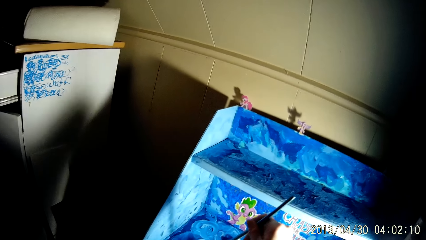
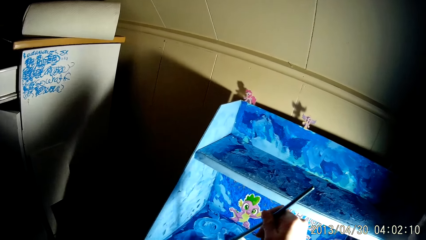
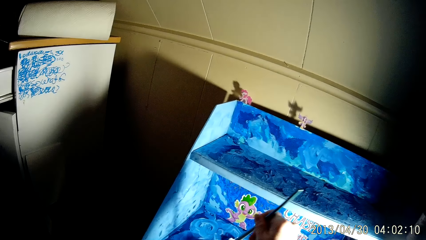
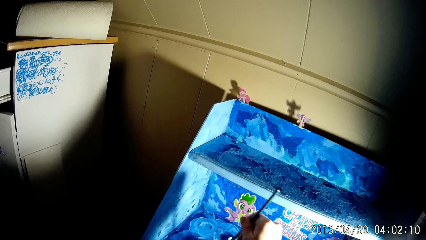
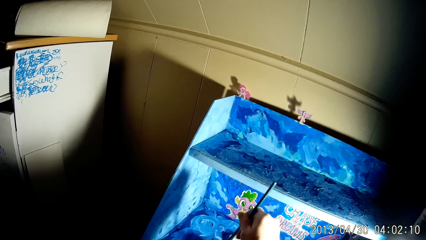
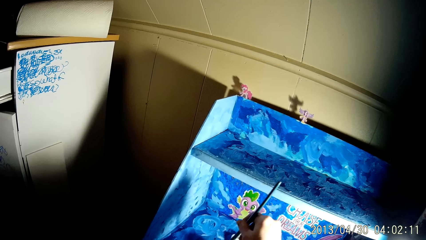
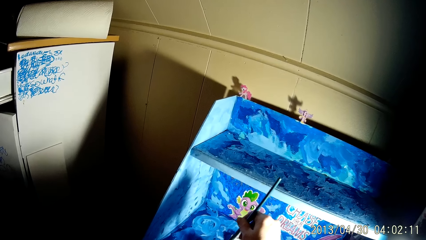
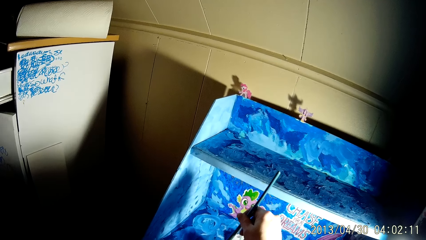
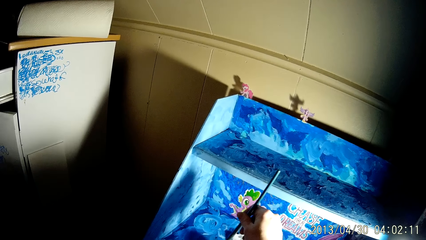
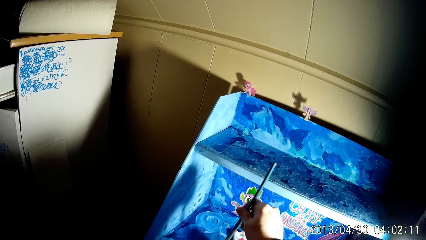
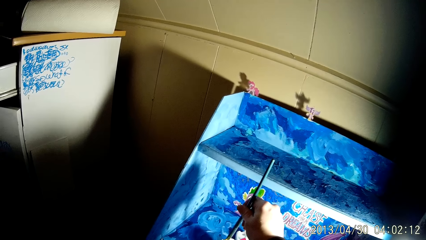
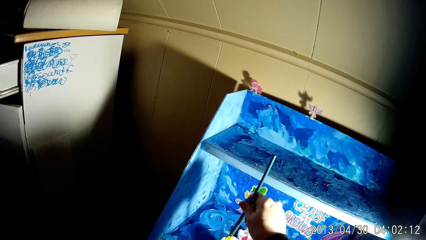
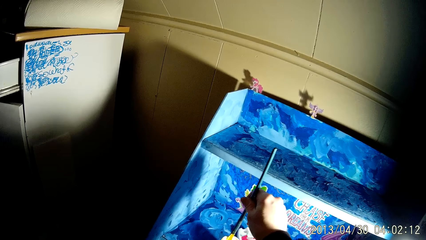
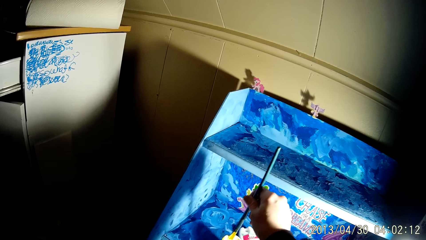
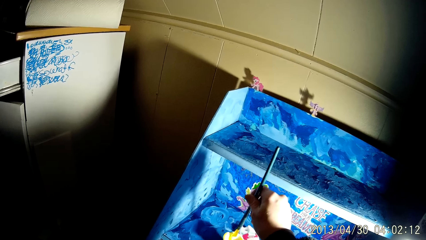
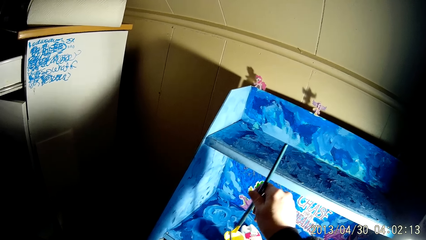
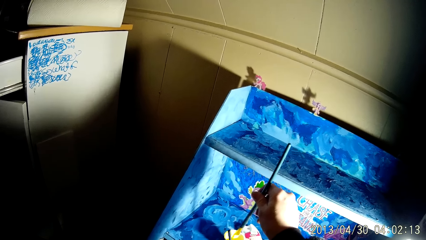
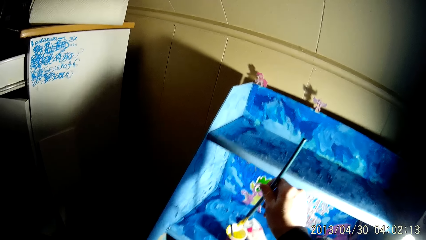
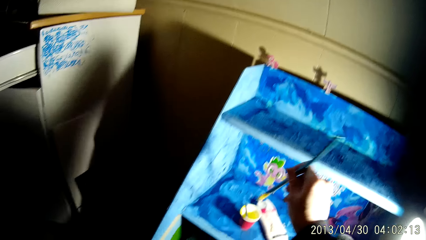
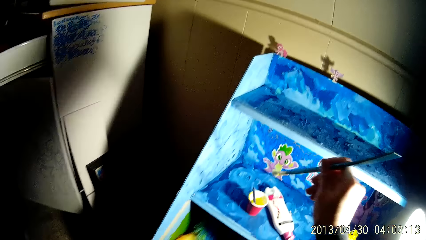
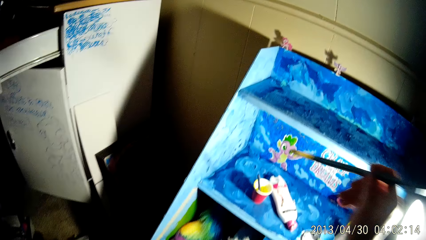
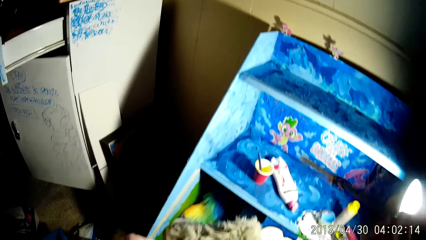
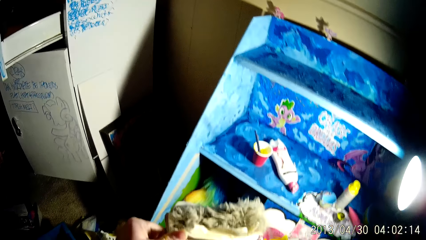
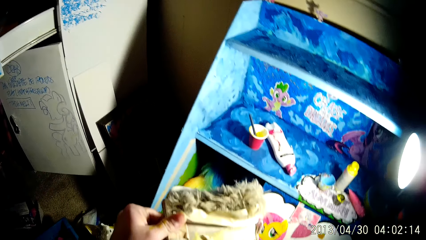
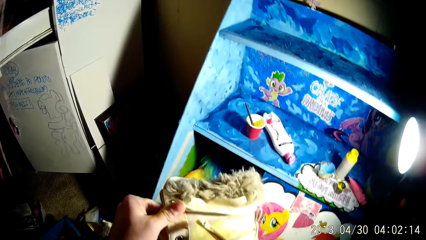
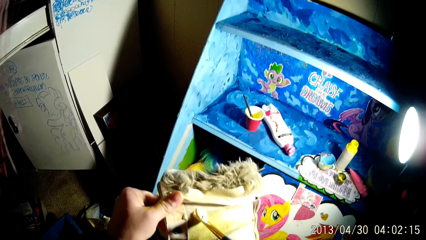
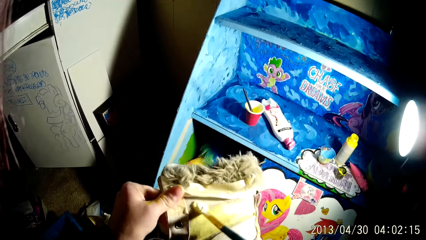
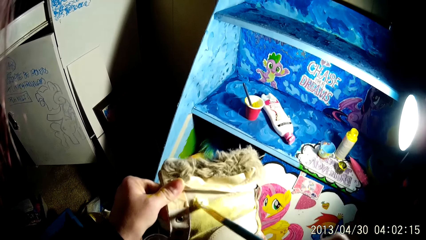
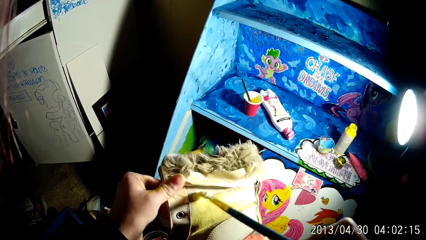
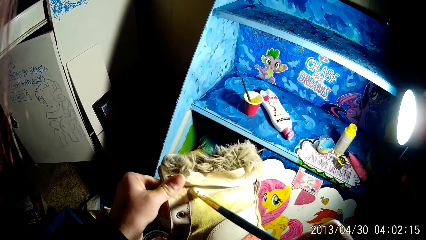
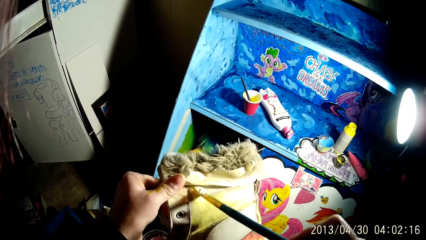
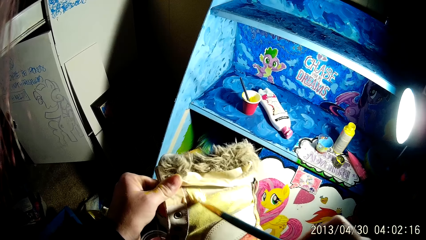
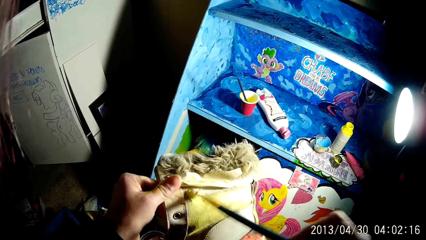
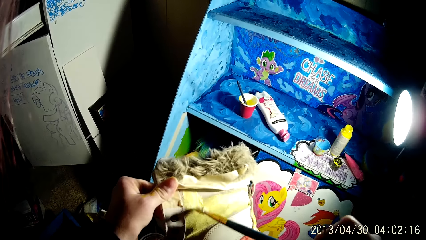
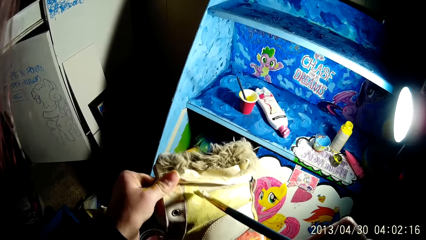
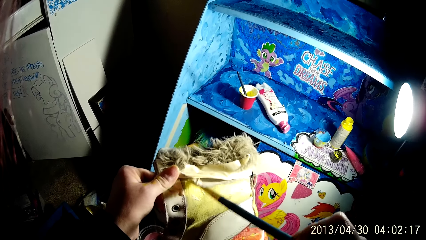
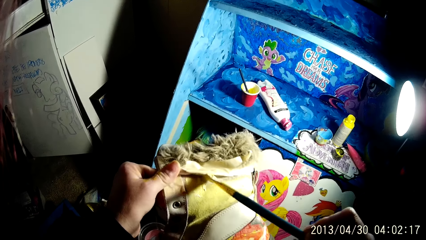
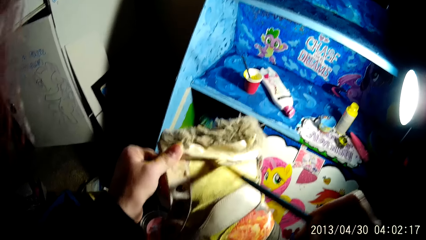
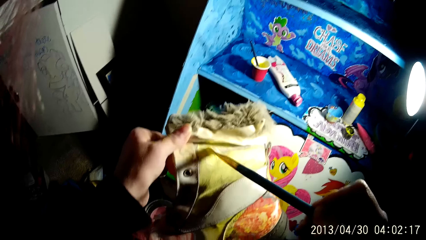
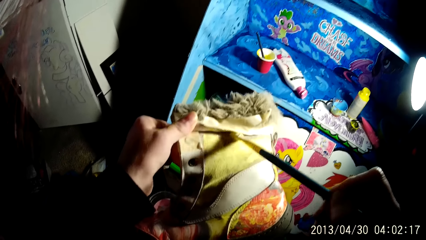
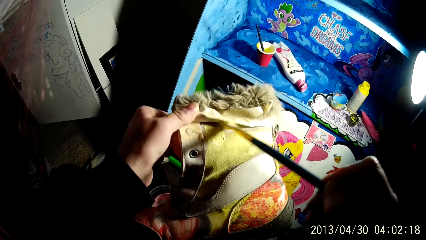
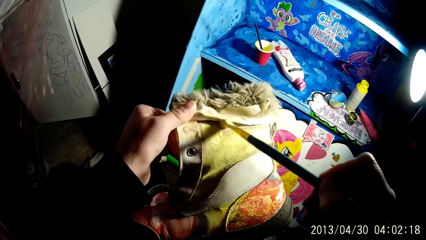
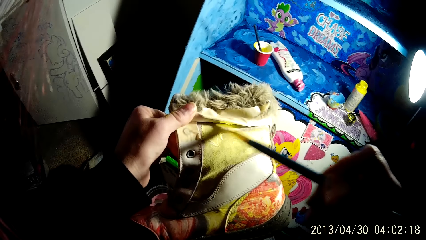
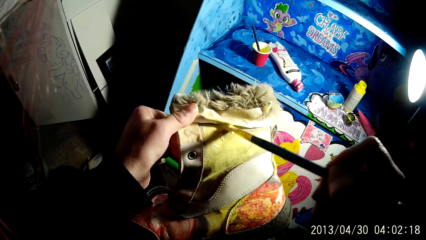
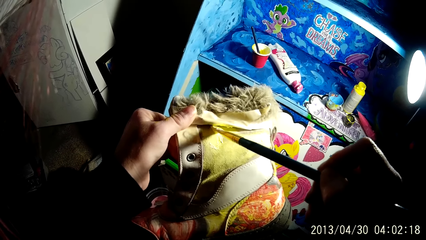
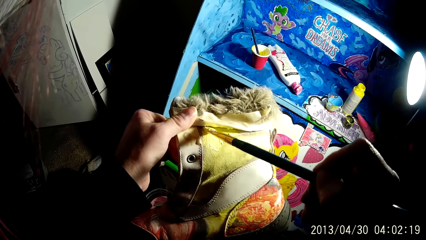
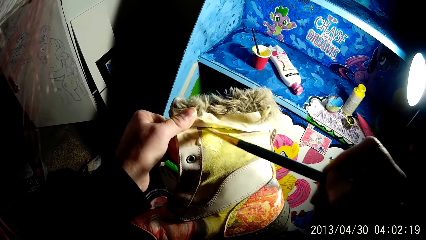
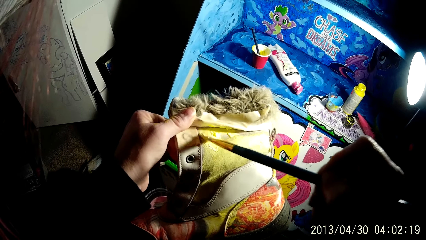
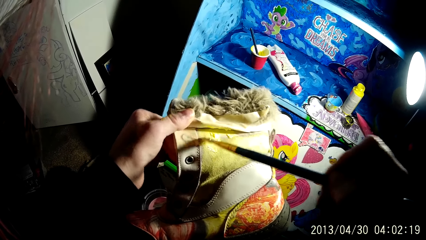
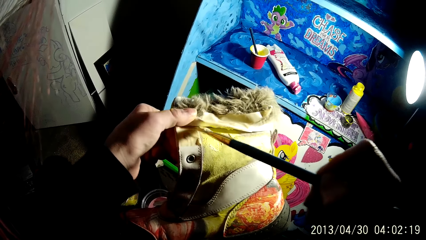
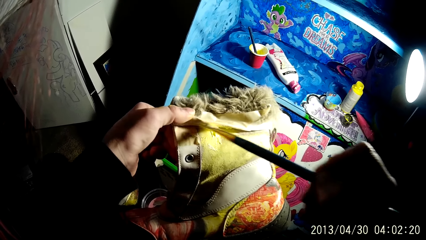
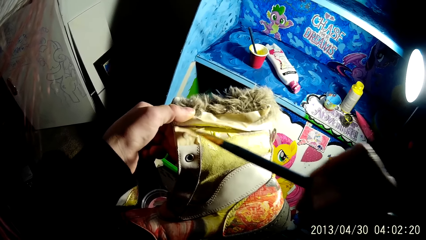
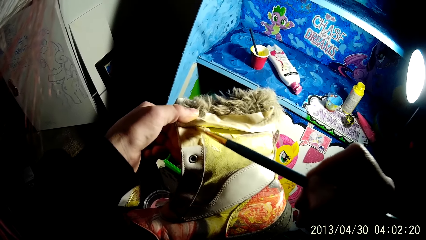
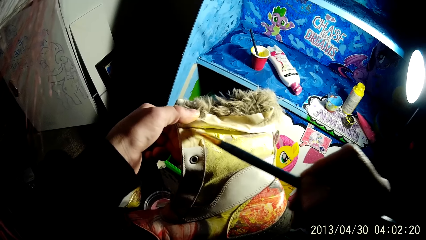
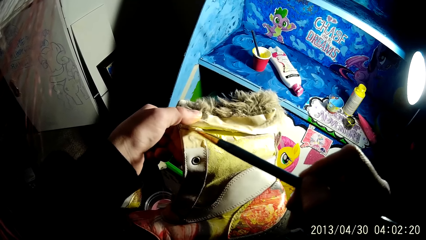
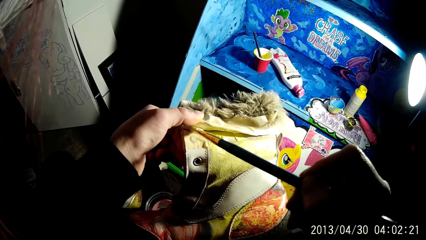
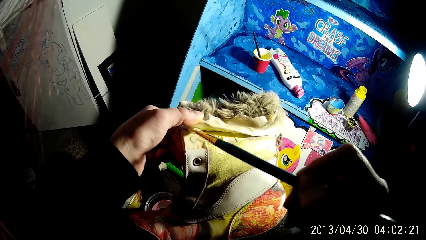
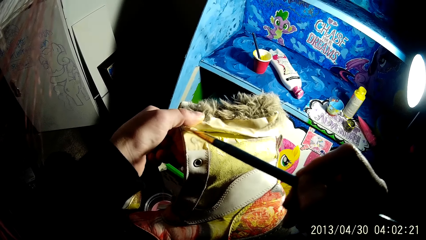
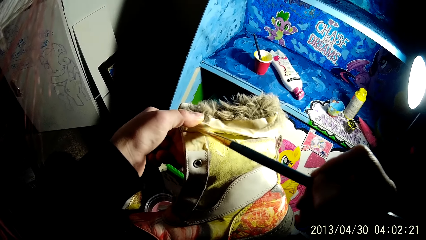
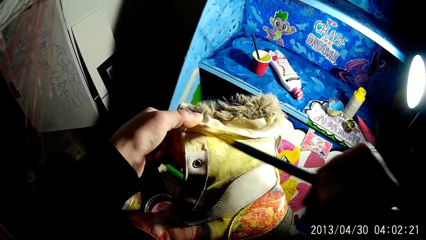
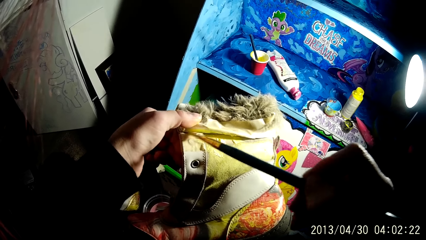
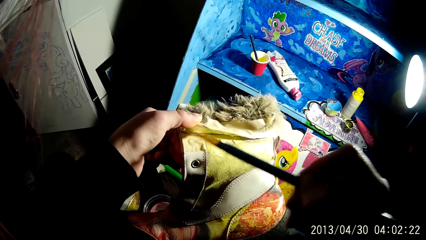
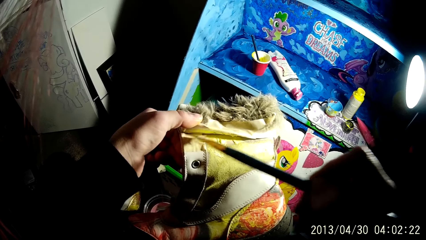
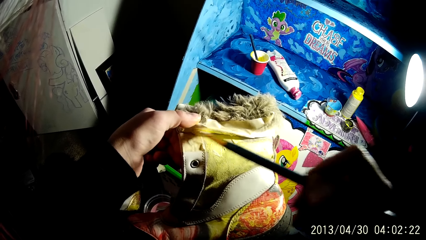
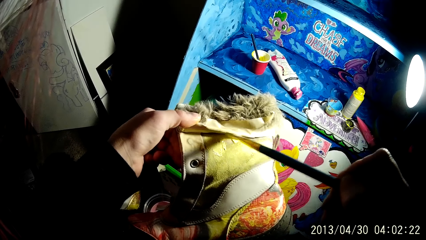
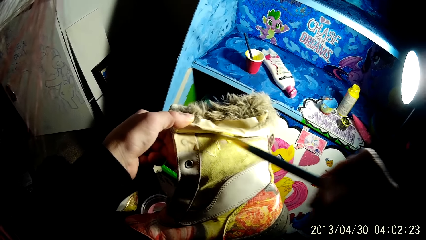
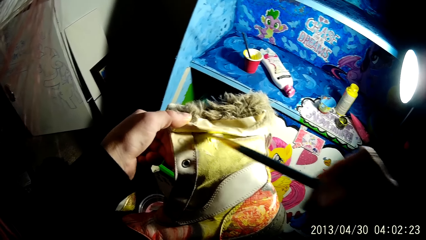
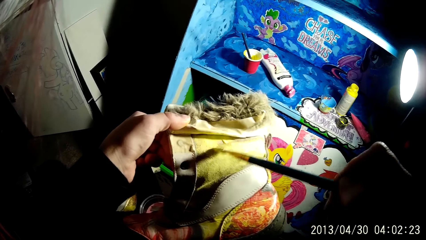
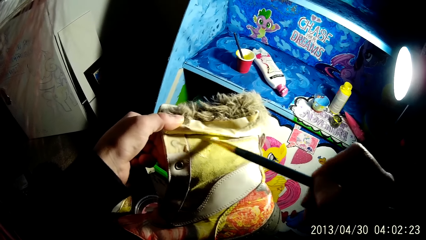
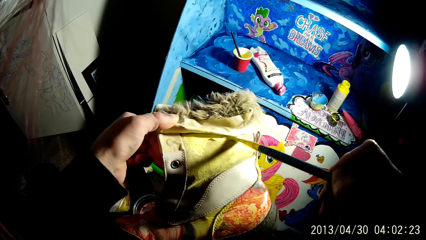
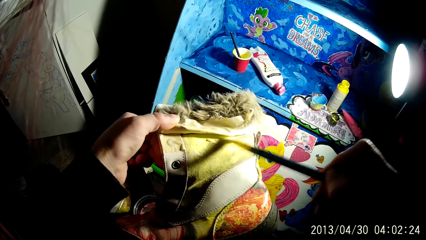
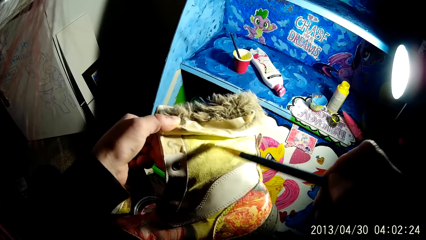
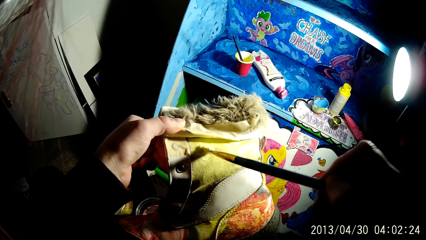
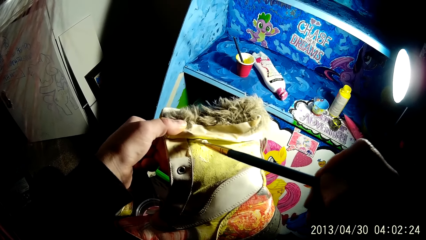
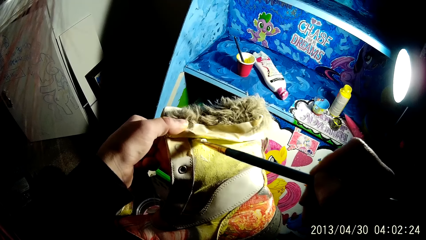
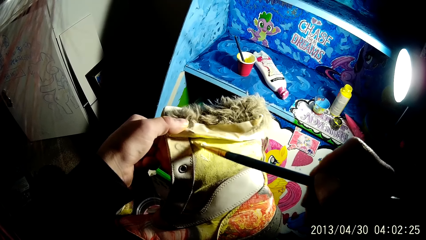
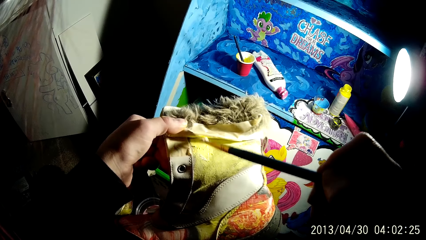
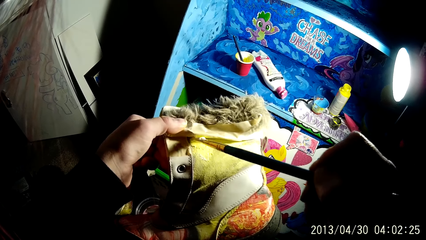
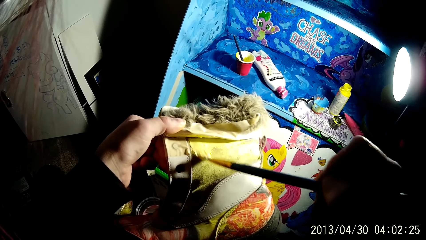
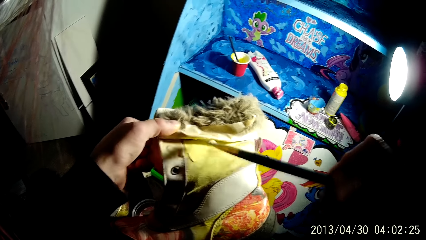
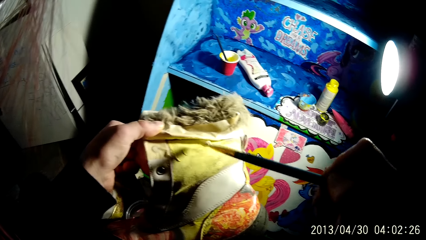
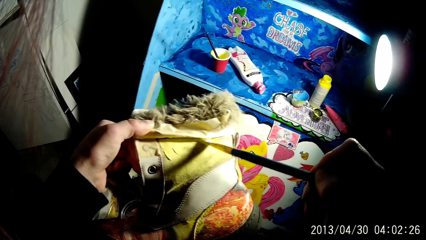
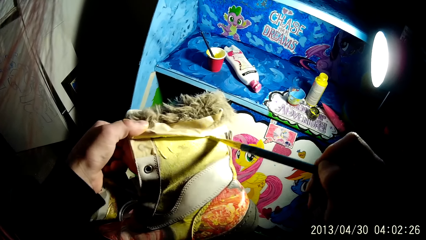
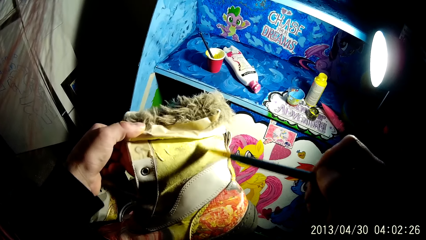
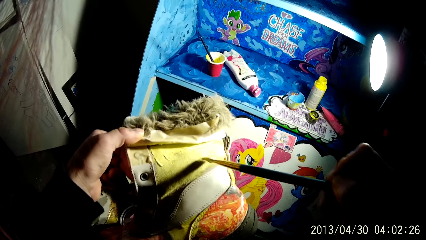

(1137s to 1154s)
The camera wearer dips the brush into a cup of paint on the shelf with his right hand. He applies paint on the boot with the brush with his right hand.
